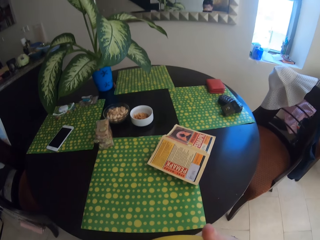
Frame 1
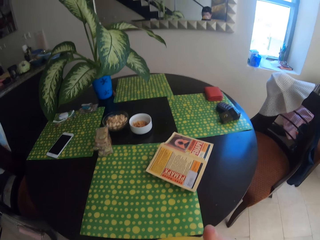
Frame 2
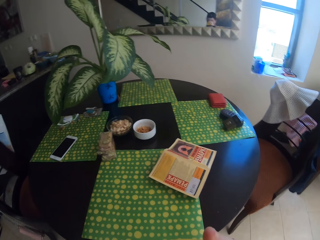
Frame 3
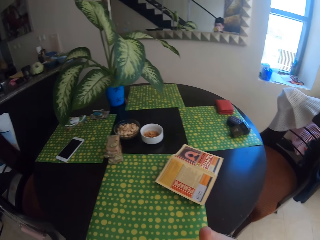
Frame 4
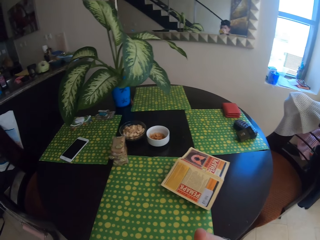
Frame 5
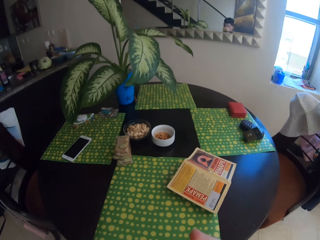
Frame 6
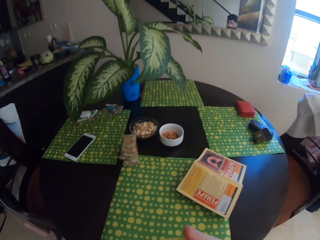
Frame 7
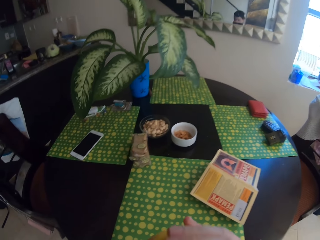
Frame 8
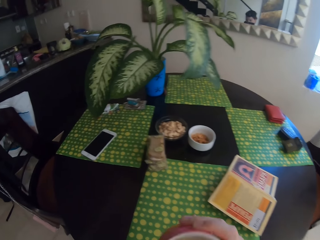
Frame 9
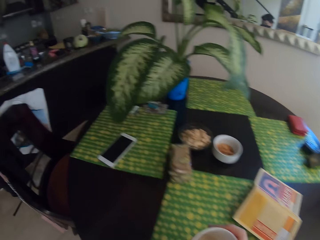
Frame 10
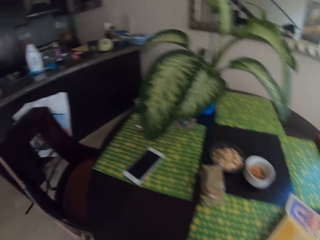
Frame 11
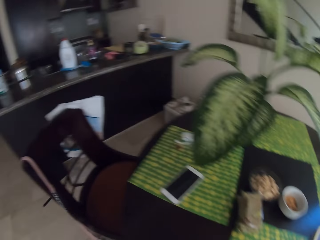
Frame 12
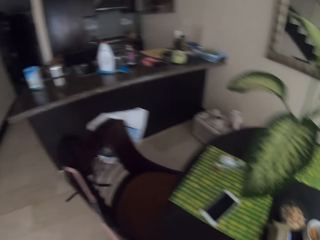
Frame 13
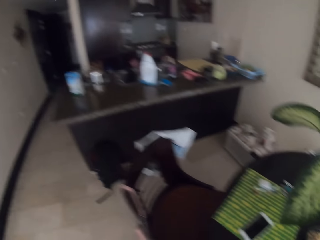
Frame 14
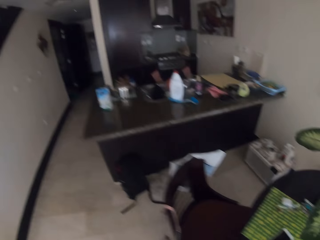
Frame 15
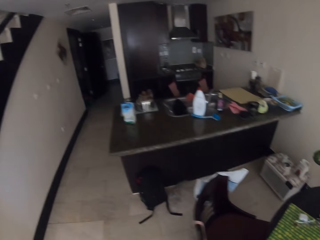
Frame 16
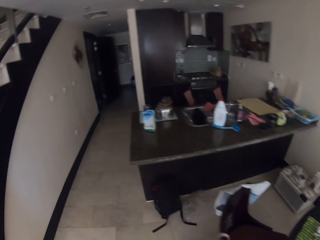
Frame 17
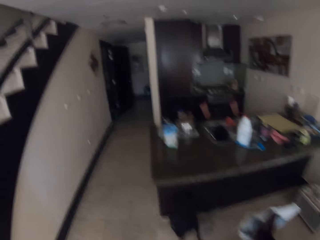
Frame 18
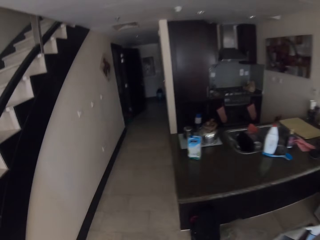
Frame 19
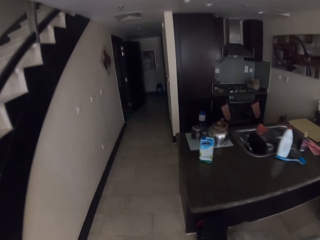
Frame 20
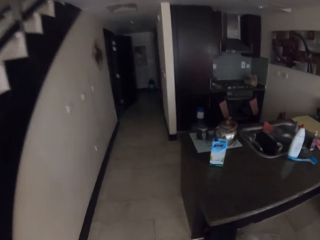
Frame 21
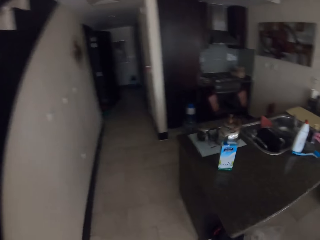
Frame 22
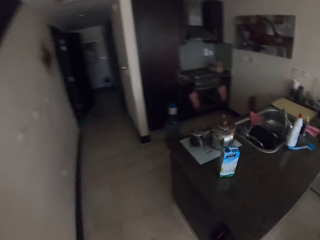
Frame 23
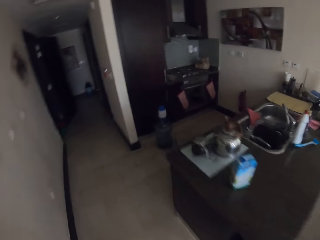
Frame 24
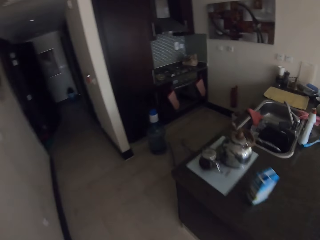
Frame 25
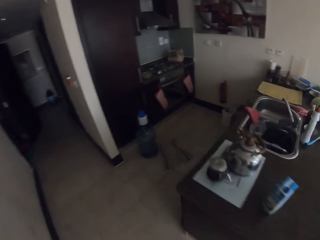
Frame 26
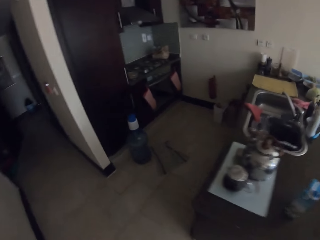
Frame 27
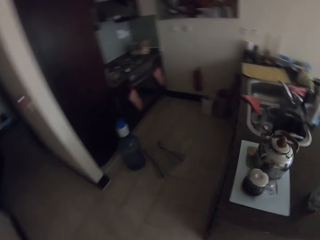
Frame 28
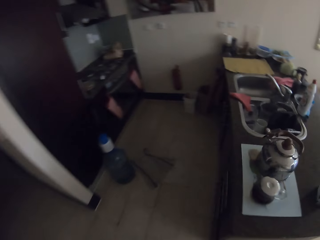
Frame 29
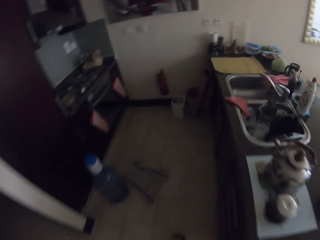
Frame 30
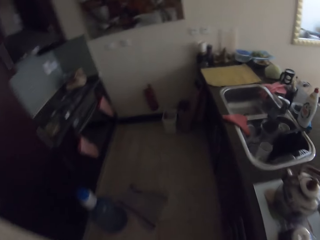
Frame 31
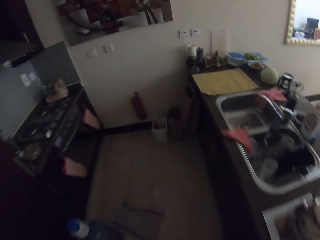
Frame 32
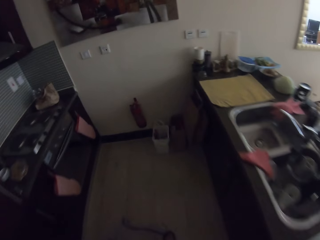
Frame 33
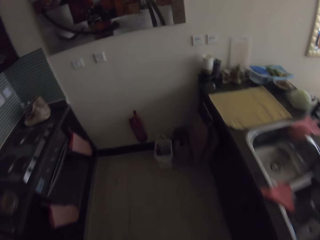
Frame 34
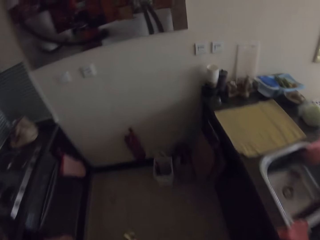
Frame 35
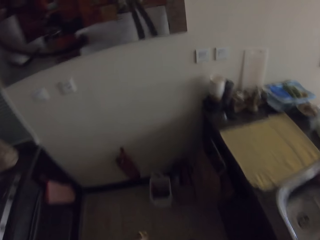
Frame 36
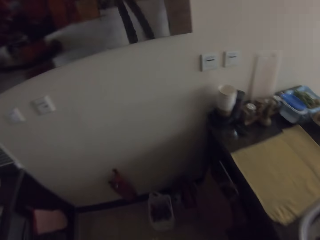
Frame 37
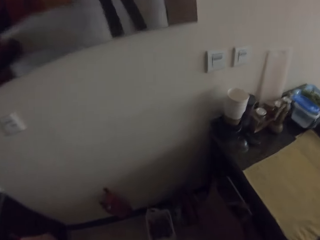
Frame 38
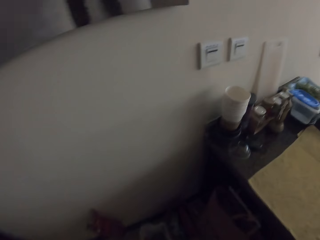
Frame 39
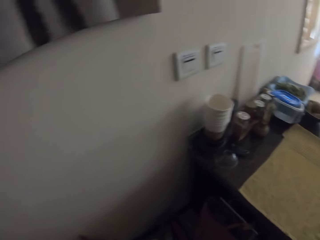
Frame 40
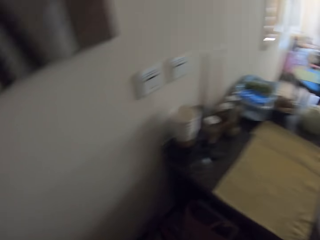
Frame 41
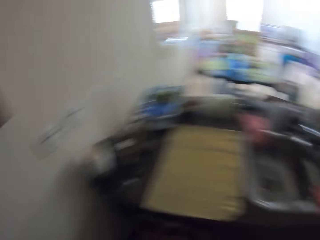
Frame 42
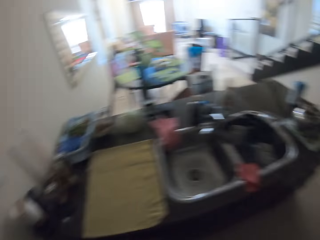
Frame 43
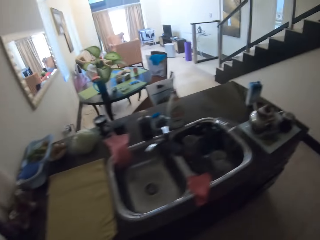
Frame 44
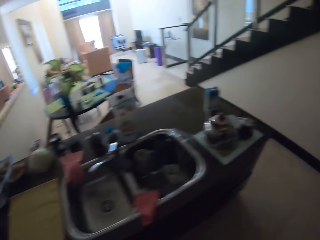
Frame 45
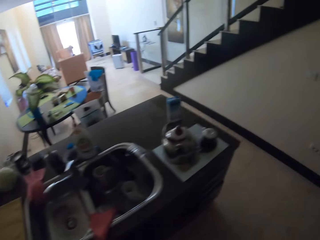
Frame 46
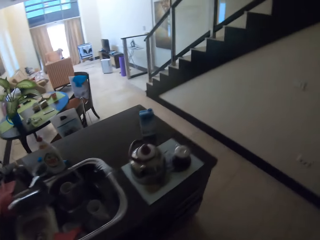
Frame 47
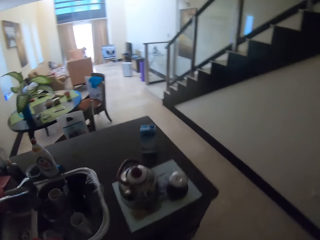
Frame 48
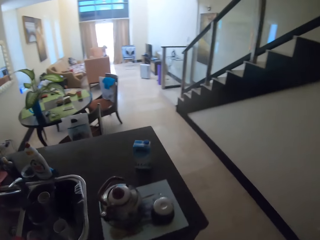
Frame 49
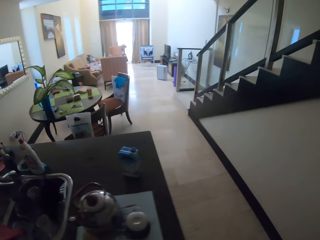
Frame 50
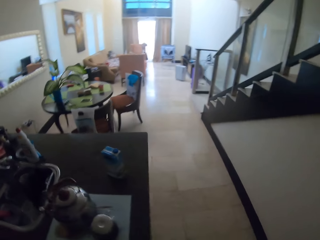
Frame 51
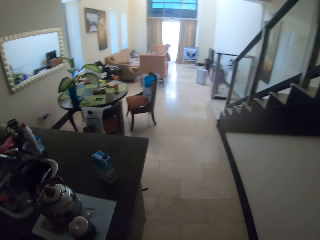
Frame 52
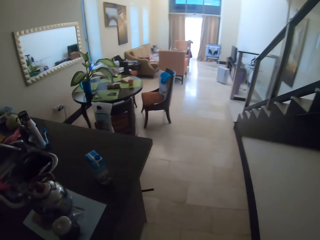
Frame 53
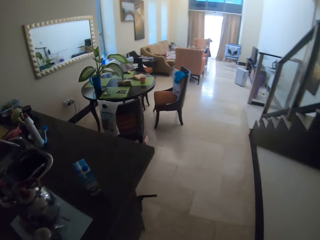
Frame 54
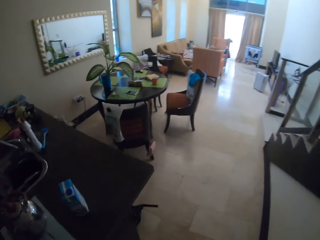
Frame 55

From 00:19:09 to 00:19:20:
The camera wearer drops the mug on the table. They walk around the house.

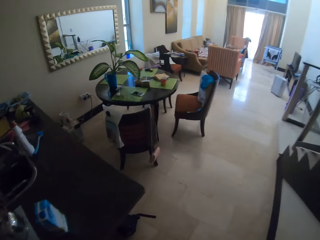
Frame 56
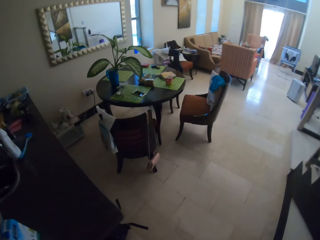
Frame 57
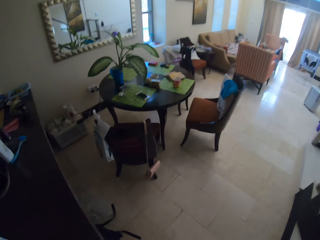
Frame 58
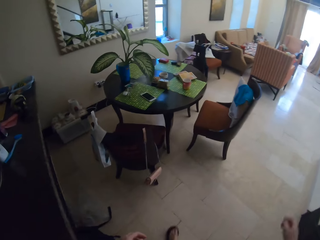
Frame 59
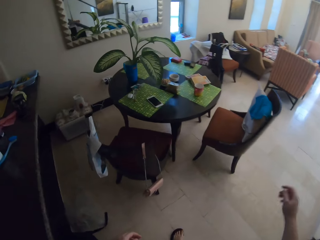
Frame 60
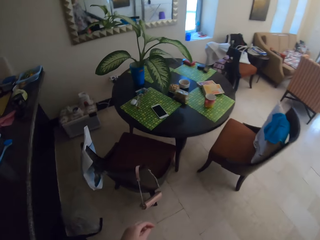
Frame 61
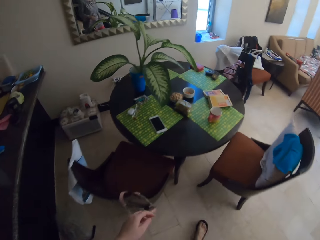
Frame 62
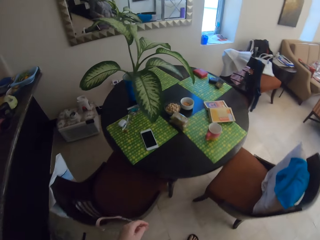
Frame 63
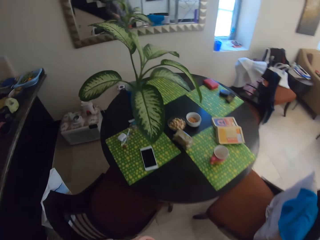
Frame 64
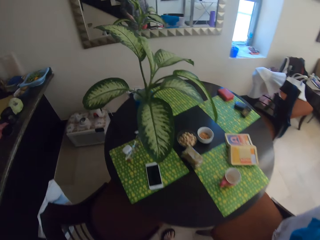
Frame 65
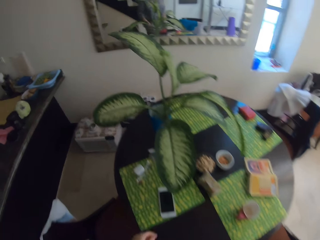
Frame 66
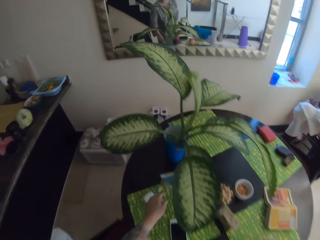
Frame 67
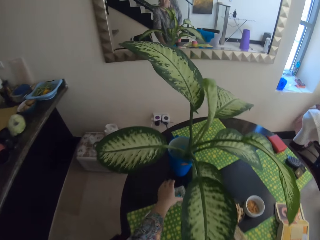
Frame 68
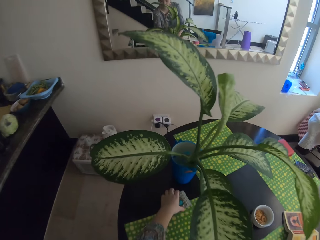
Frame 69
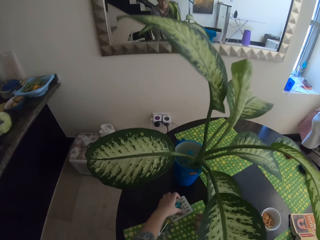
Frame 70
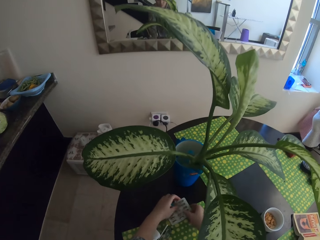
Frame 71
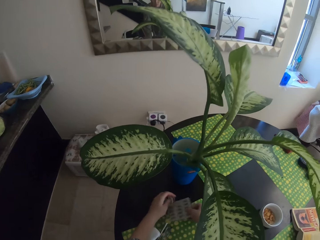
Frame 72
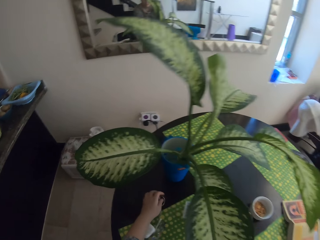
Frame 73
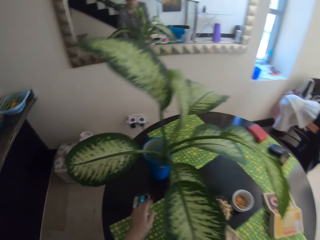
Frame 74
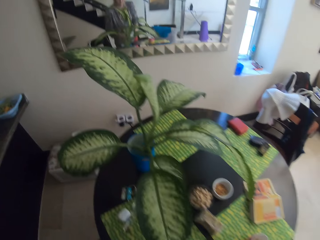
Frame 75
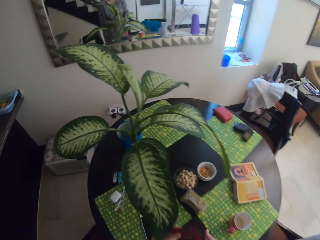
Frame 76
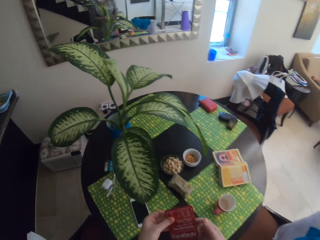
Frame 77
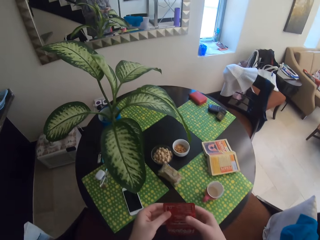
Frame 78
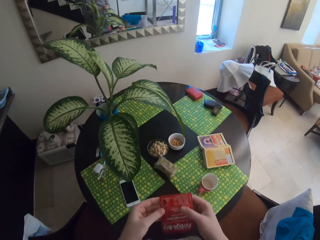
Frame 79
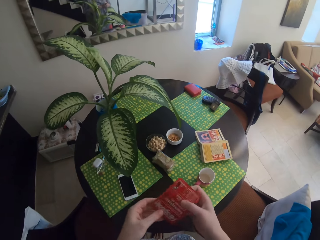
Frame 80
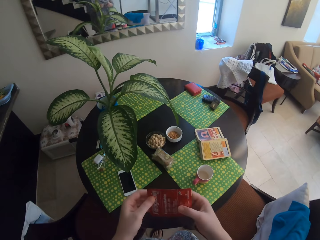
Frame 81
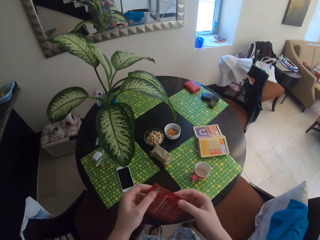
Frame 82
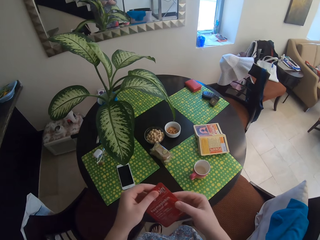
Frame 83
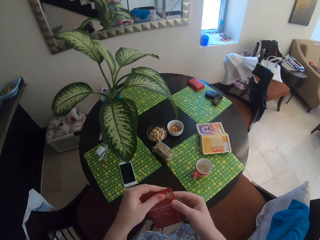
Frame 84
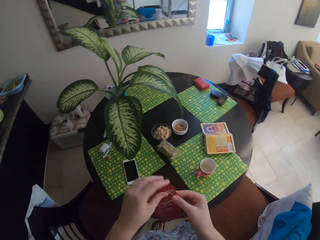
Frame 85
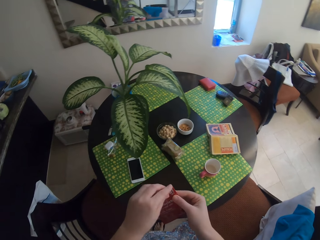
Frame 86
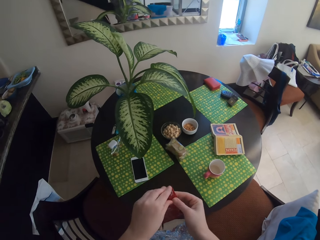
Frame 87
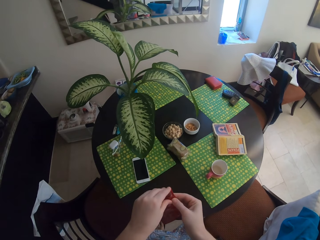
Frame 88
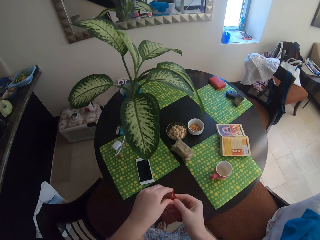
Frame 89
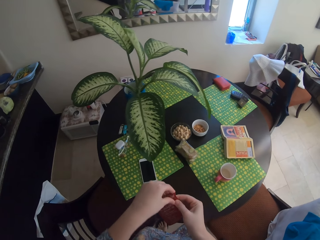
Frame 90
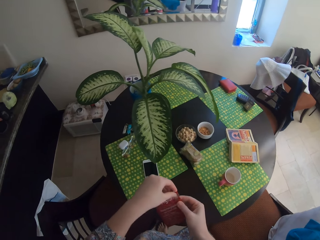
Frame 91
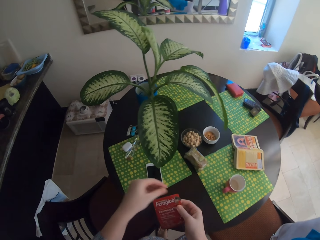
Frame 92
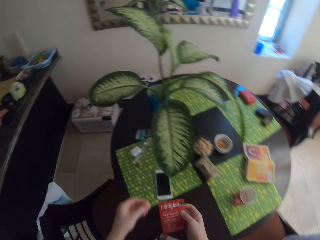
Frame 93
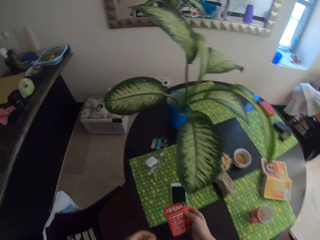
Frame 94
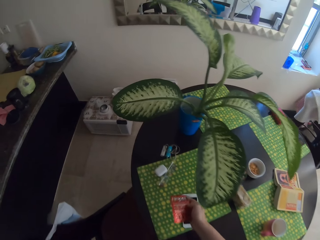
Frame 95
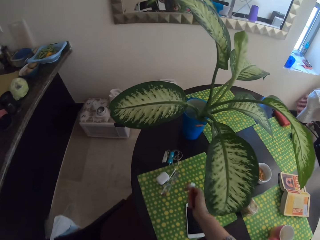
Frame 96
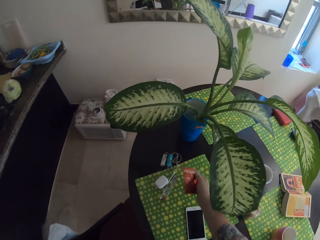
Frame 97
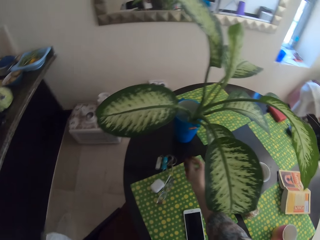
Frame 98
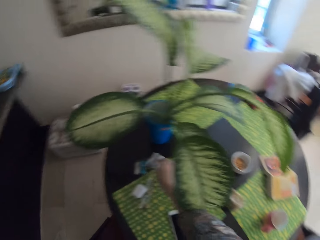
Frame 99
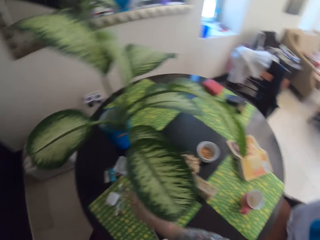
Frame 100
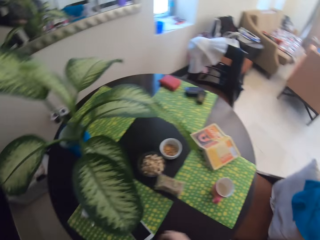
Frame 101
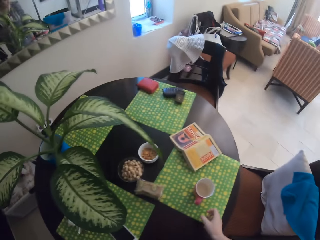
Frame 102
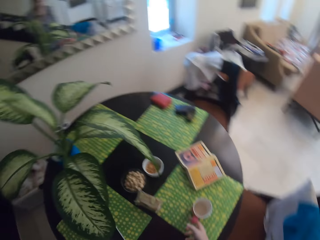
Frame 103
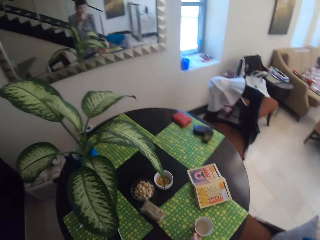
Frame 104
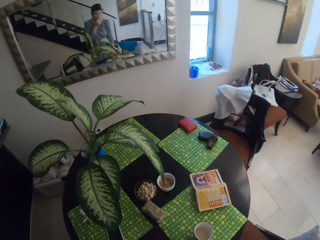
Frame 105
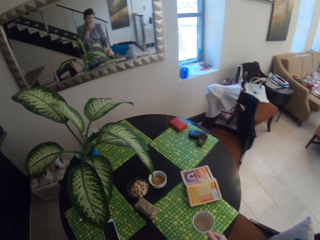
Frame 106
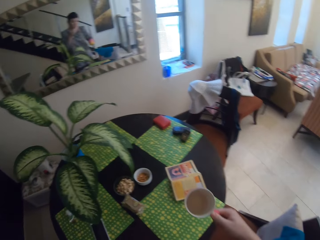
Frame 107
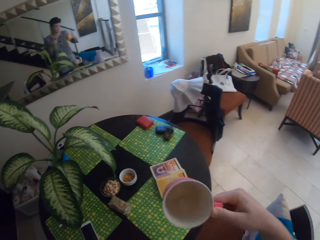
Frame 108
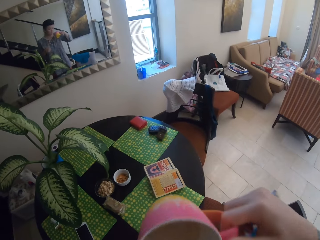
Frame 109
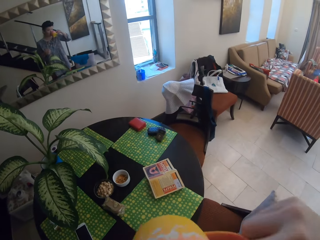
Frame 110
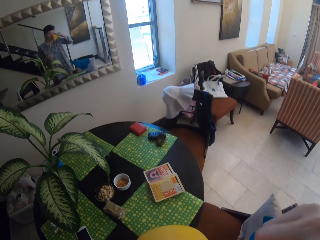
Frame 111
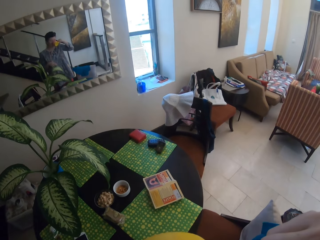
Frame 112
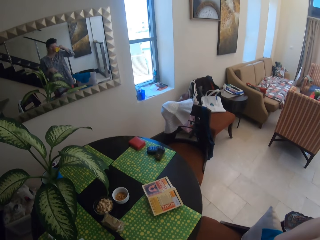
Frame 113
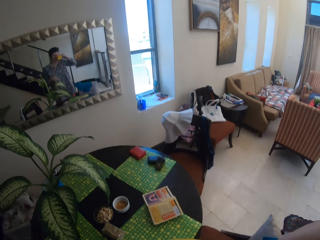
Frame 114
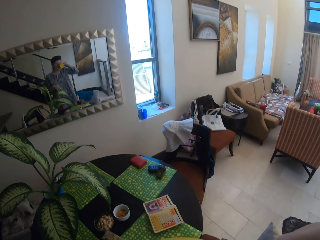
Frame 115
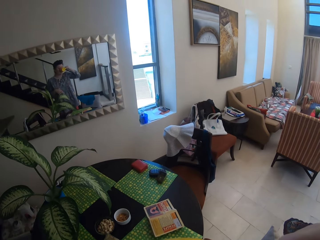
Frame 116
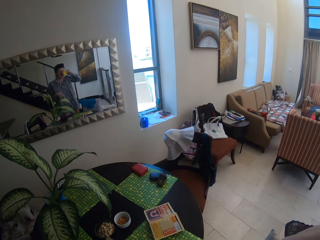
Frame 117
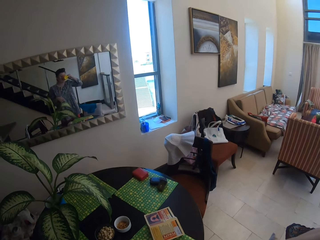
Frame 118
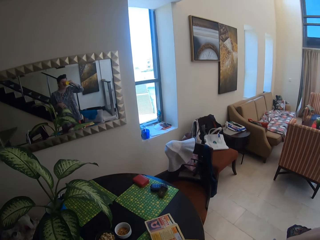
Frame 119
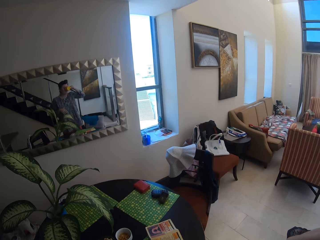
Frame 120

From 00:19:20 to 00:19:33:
The camera wearer swings a hand. They pick up a packet of tablets. They remove a tablet from the packet. They swing a hand and drop the packet on the table. They pick up the mug. They drink the tea from the mug.
